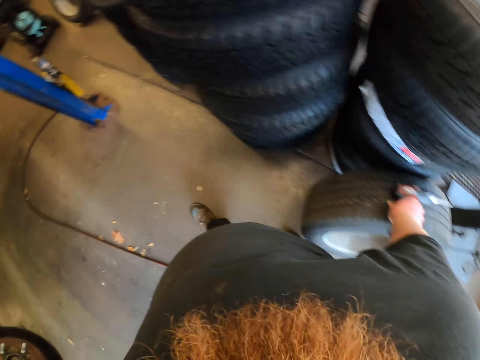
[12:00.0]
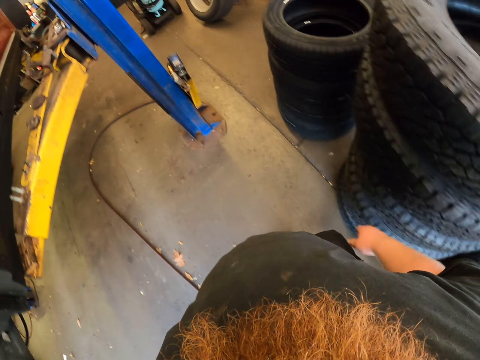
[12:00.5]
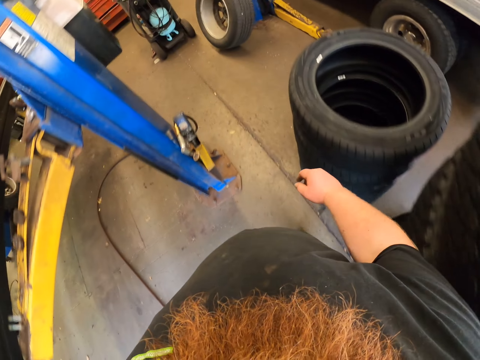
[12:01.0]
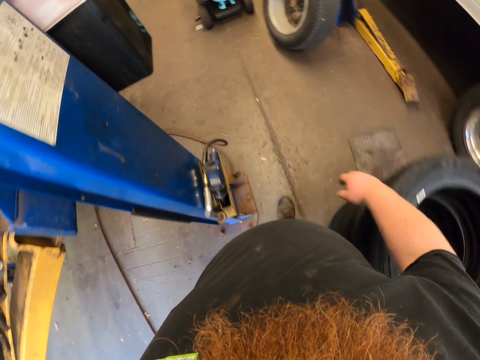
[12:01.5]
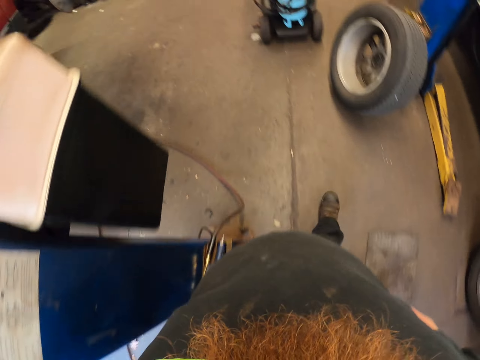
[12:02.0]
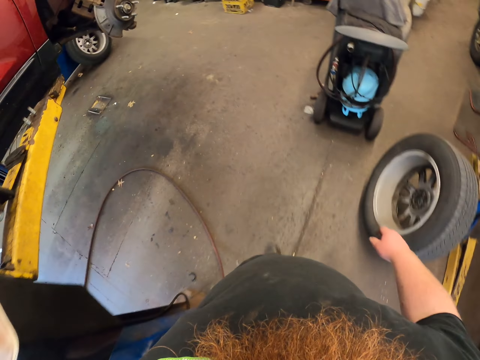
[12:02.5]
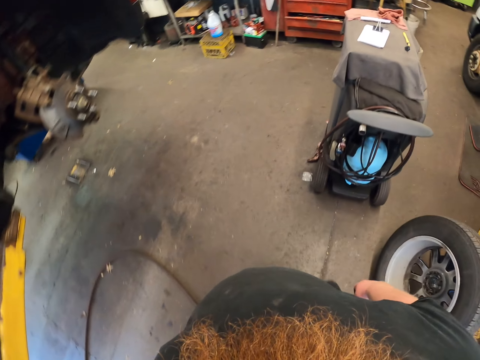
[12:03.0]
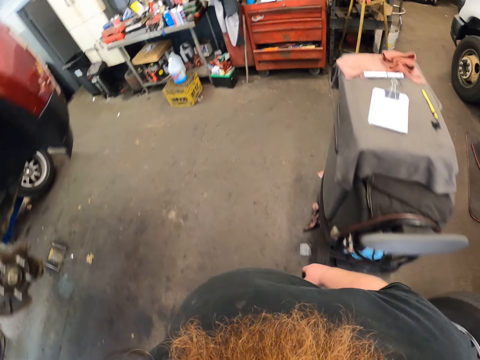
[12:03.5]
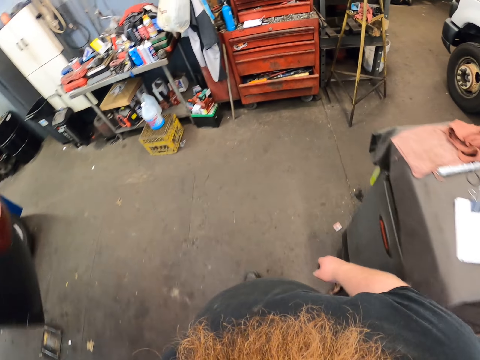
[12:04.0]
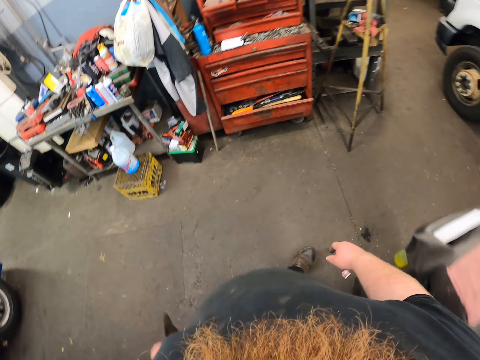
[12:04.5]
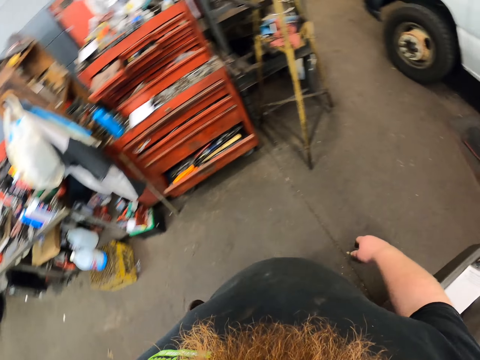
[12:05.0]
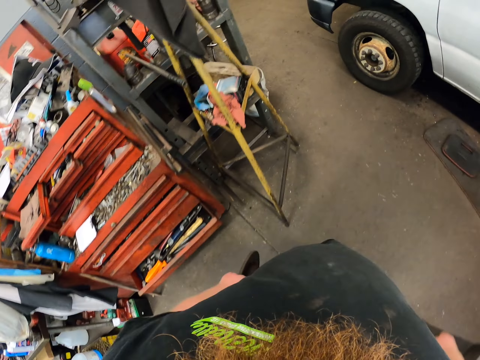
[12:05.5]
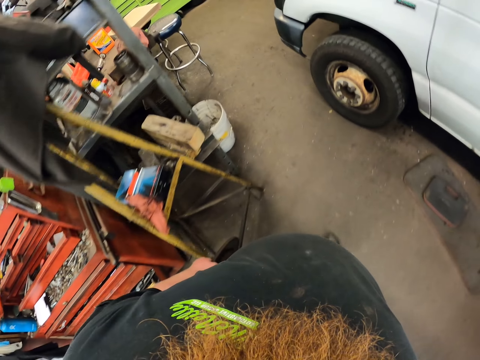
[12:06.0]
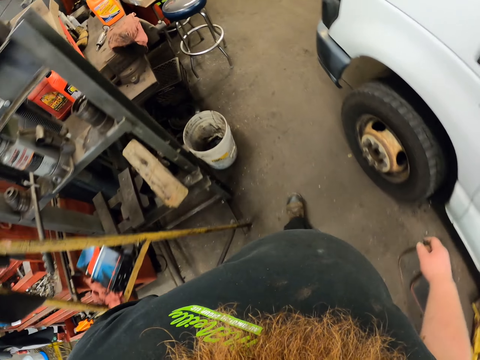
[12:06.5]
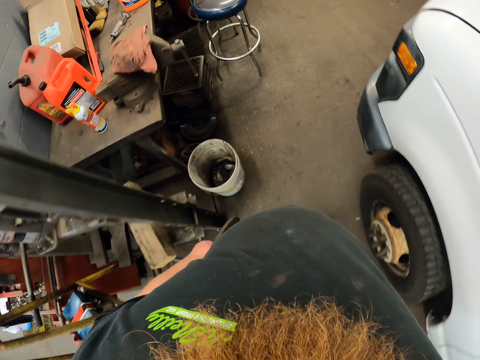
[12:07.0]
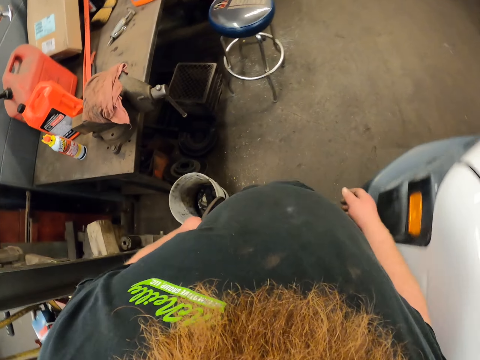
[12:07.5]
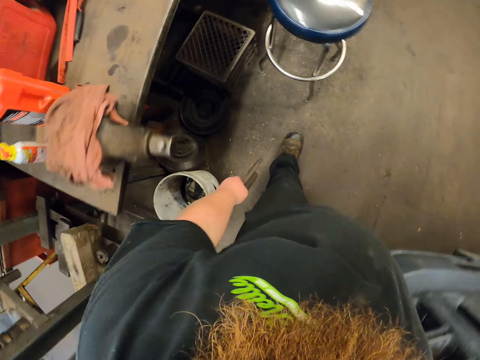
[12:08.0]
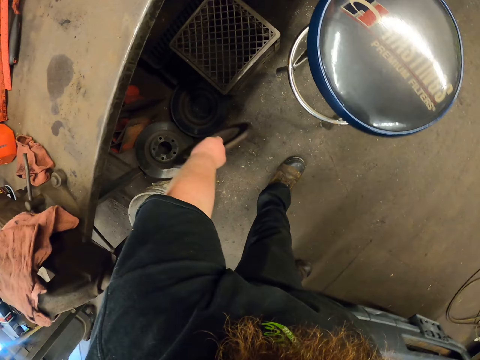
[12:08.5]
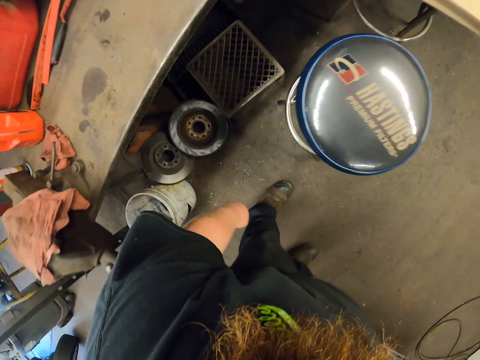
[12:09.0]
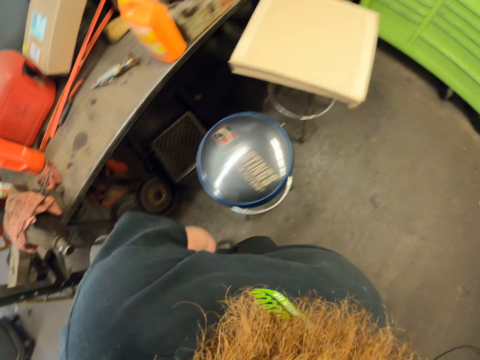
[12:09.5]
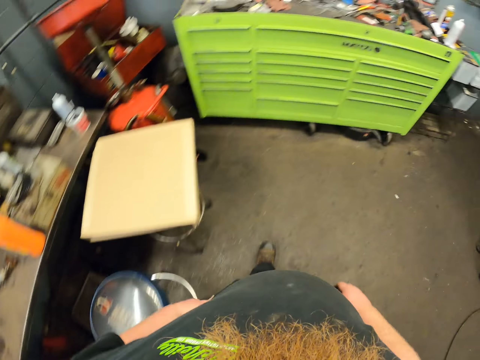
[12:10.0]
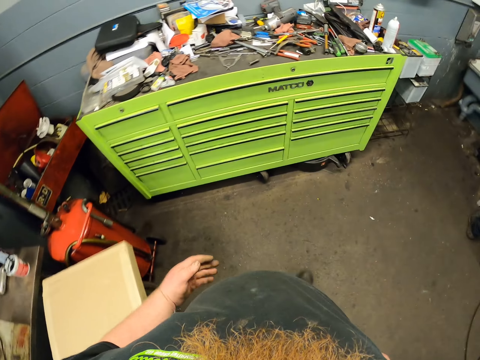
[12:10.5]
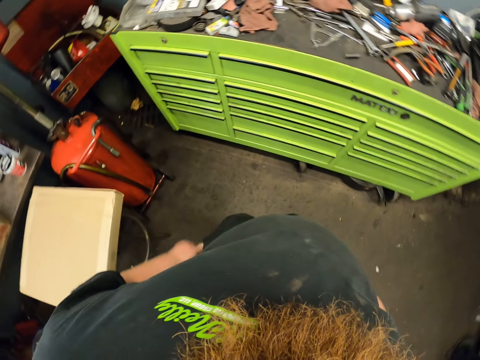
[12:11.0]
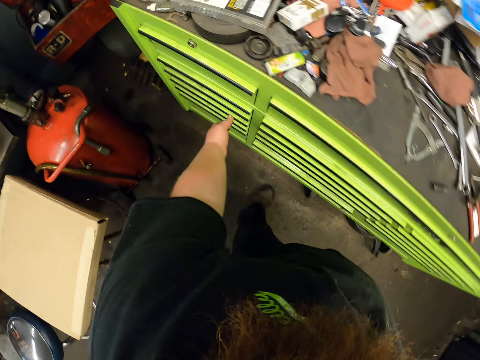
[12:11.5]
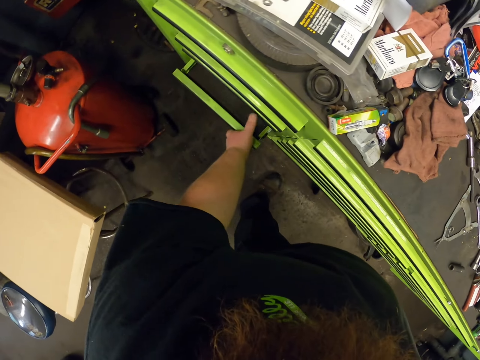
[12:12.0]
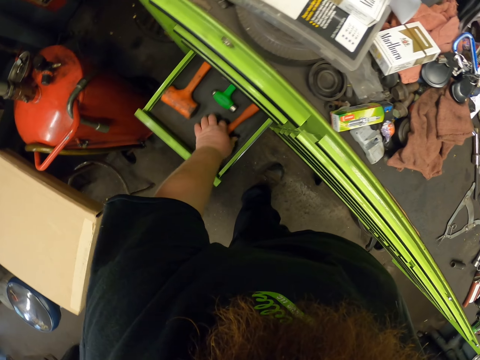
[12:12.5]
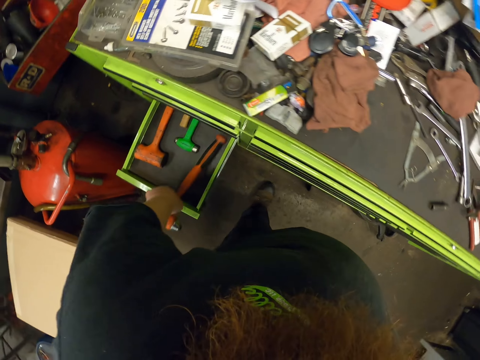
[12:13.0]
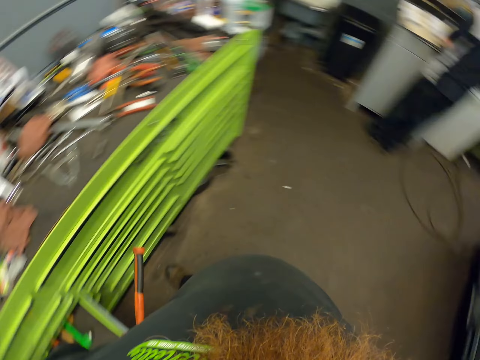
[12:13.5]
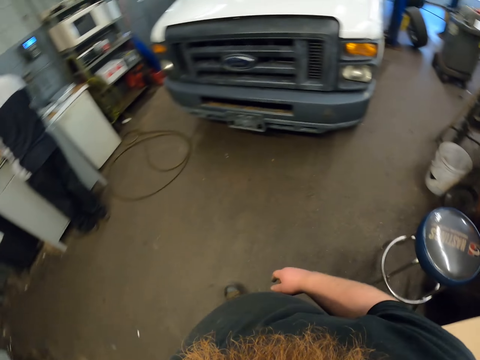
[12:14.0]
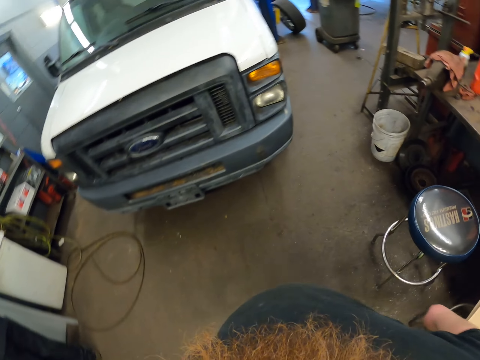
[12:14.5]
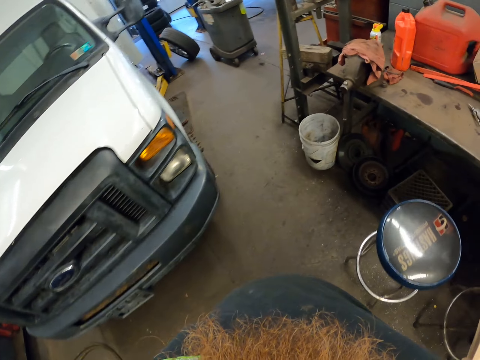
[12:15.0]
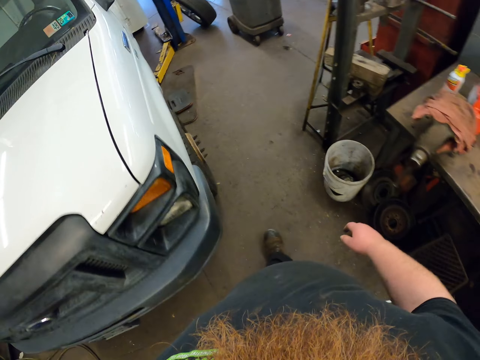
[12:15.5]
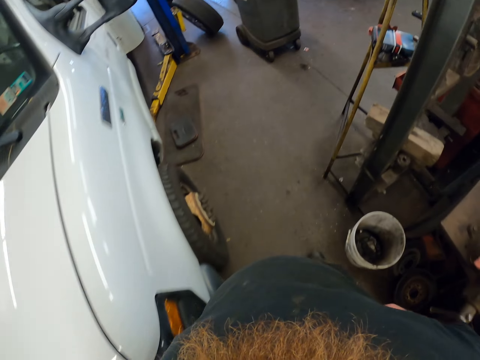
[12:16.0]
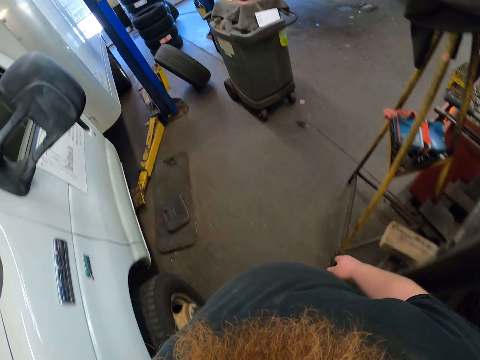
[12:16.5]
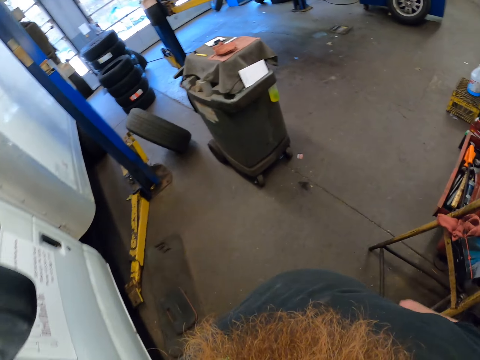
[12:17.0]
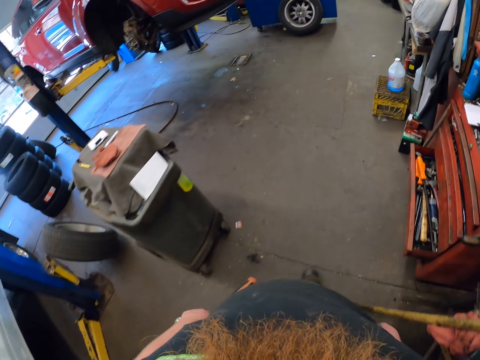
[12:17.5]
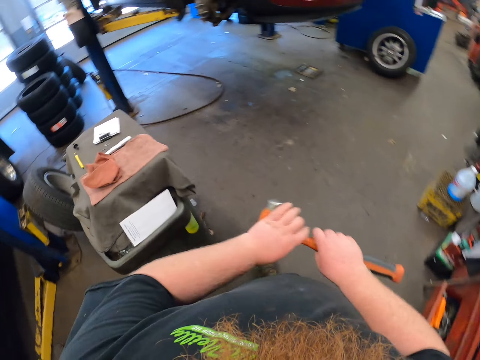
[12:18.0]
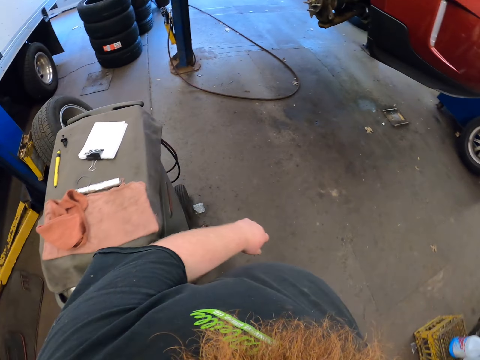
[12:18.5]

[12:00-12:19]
The camera wearer walks. They drop the wheel. They walk. They open a toolbox drawer. They pick up a hammer. They walk. They exchange the hammer to the other hand.

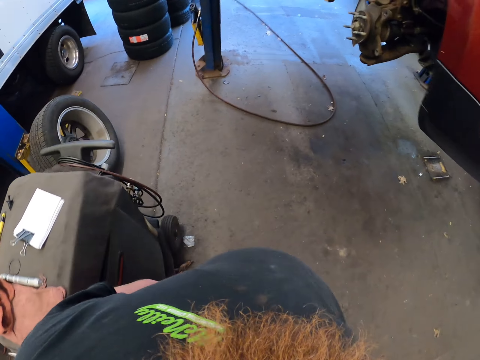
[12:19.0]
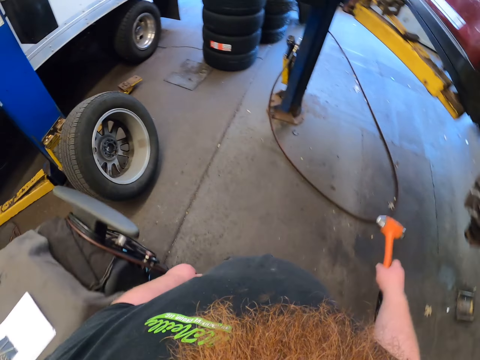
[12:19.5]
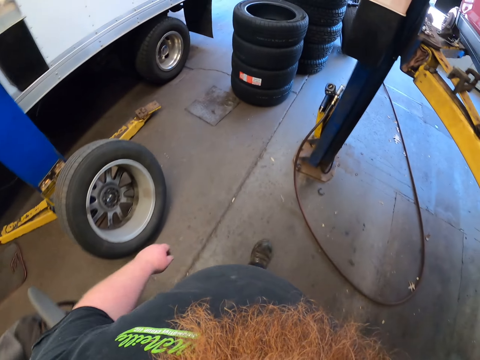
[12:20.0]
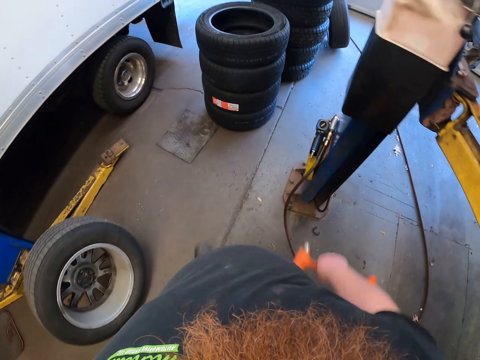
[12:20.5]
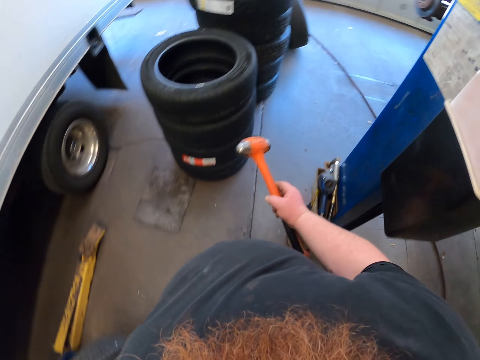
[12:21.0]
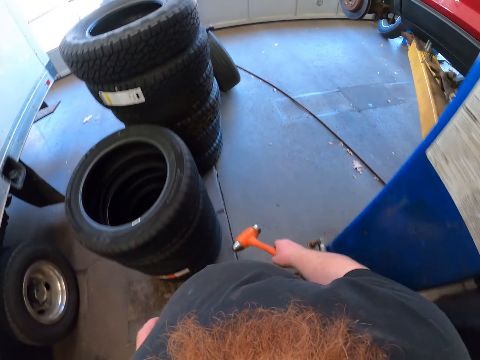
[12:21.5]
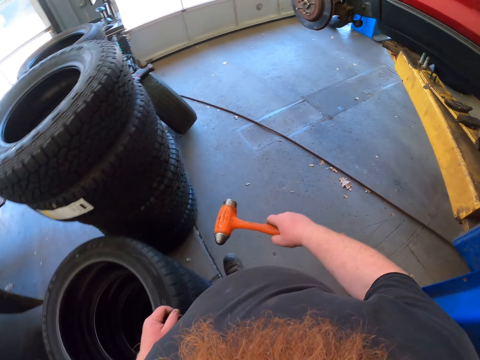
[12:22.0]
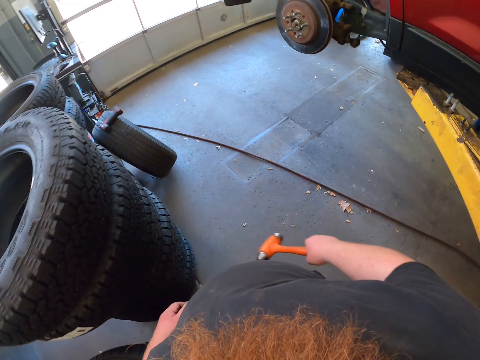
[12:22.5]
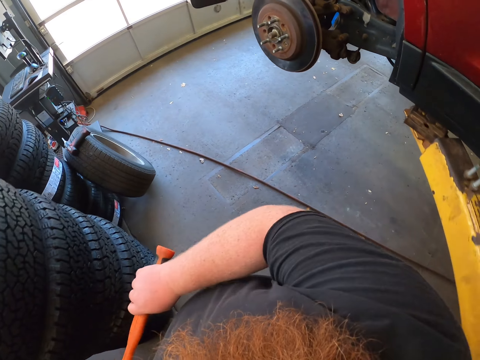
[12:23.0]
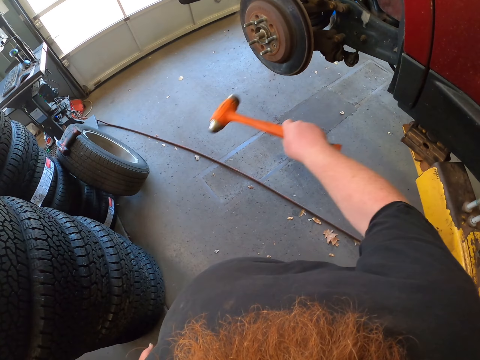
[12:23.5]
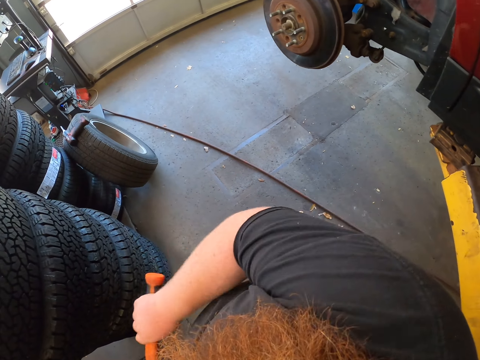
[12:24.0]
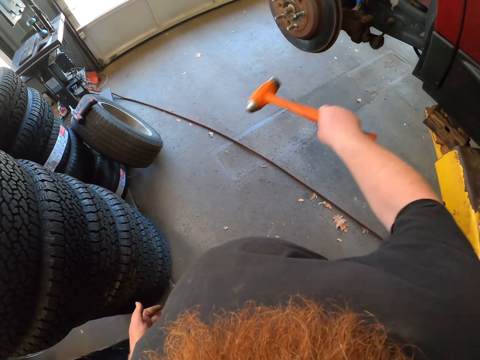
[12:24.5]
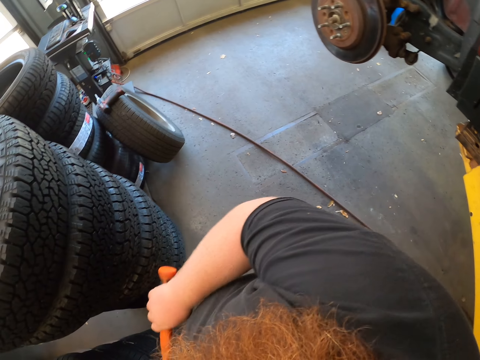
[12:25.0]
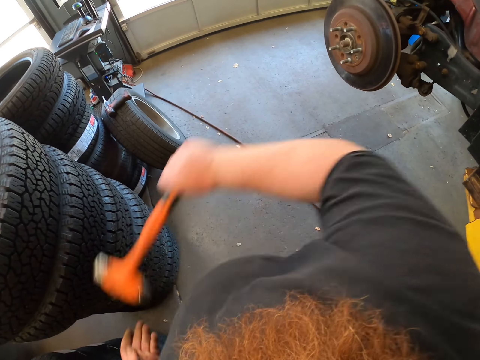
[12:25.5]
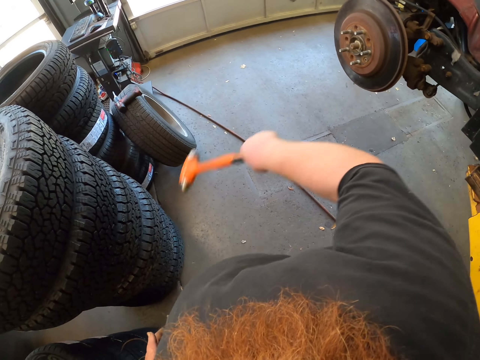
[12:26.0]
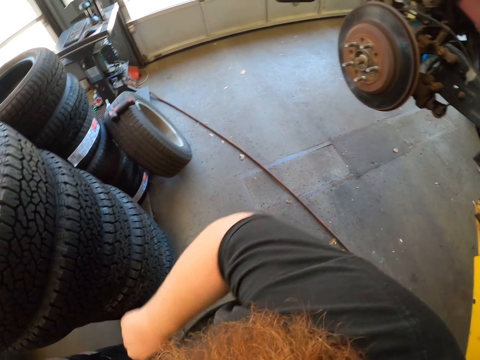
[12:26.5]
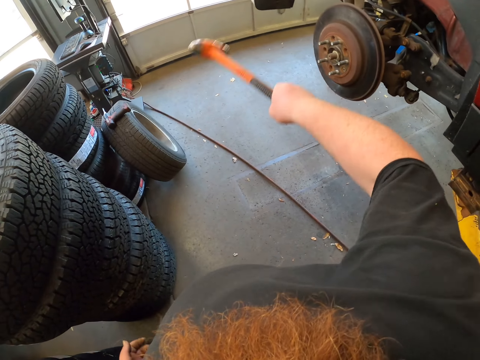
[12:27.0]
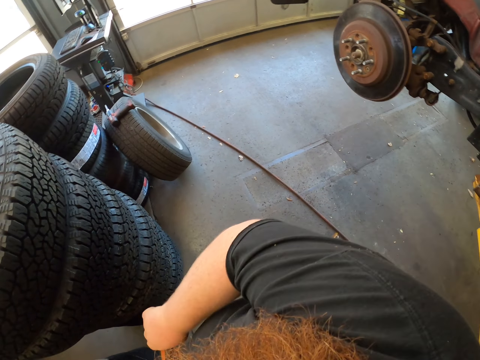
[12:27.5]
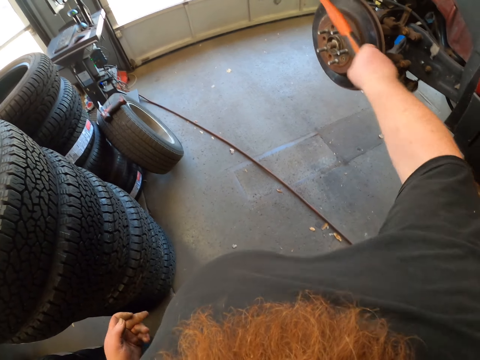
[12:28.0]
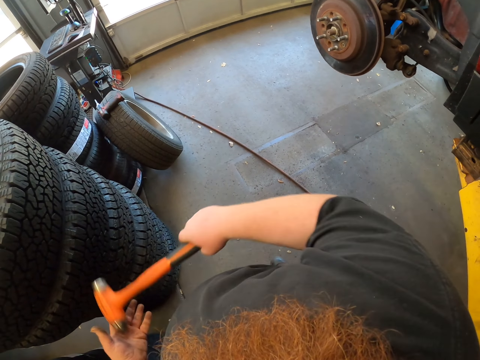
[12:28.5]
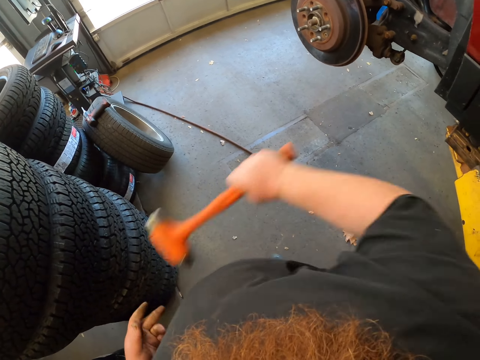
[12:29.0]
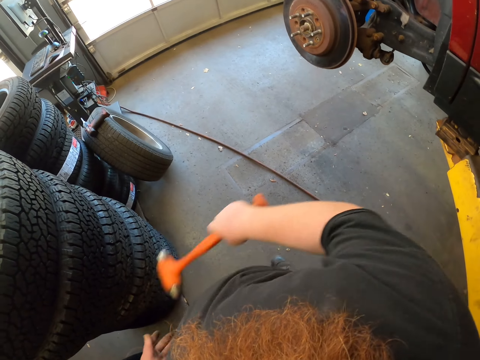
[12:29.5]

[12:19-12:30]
The camera wearer beats the wheel or vehicle.
